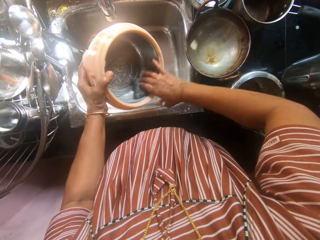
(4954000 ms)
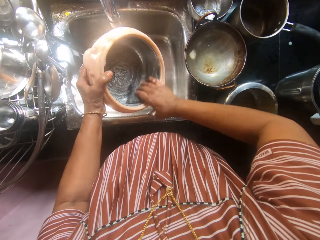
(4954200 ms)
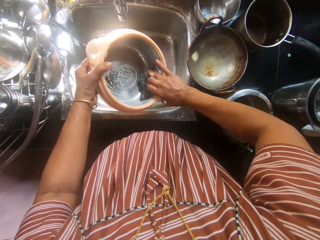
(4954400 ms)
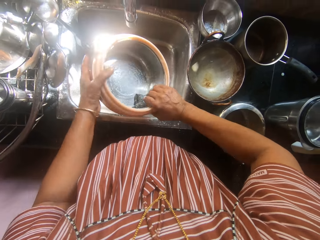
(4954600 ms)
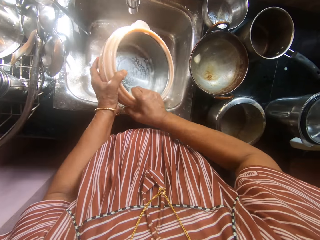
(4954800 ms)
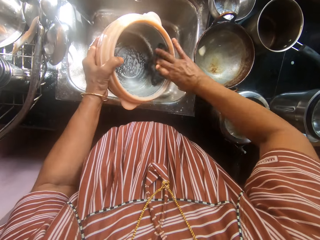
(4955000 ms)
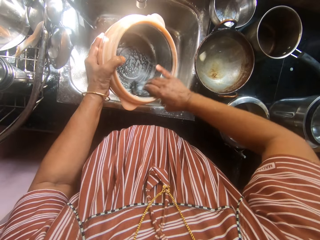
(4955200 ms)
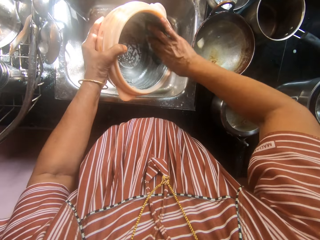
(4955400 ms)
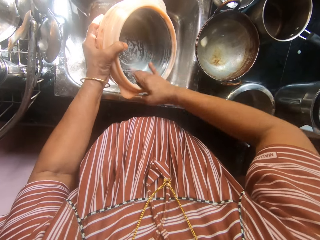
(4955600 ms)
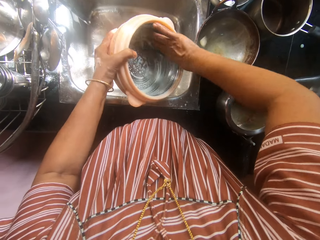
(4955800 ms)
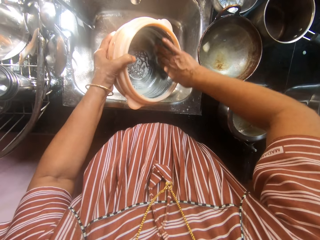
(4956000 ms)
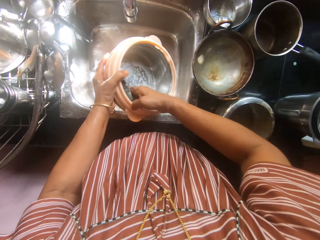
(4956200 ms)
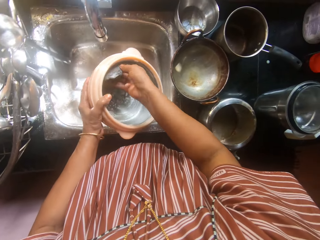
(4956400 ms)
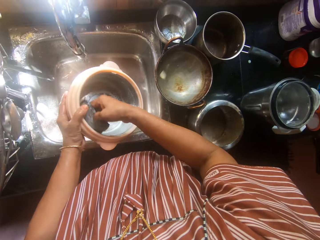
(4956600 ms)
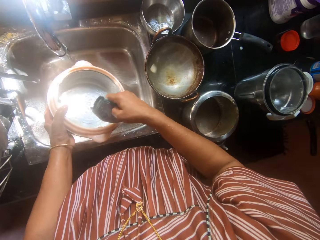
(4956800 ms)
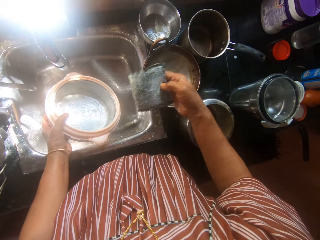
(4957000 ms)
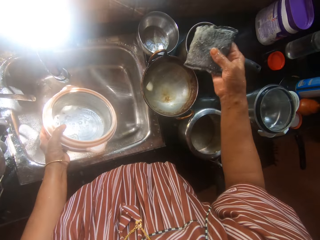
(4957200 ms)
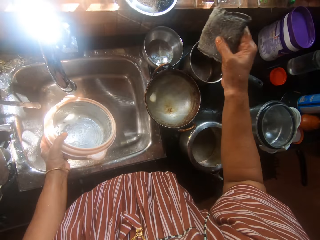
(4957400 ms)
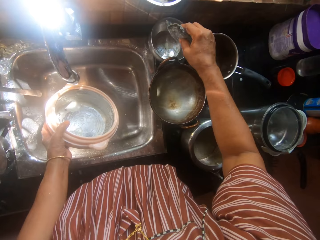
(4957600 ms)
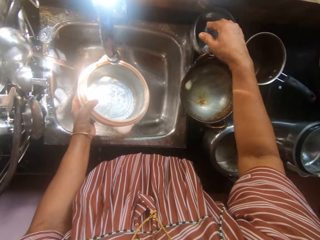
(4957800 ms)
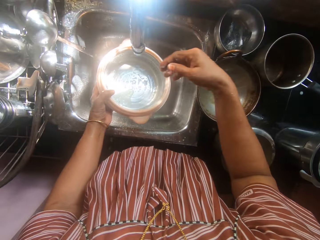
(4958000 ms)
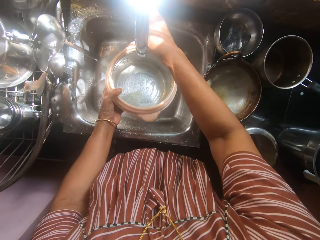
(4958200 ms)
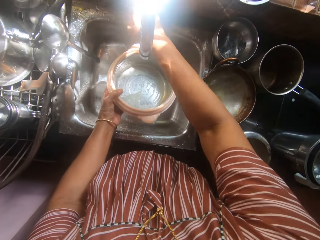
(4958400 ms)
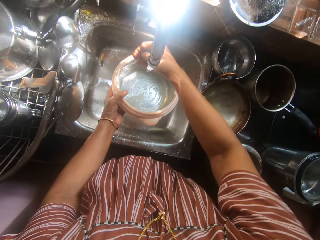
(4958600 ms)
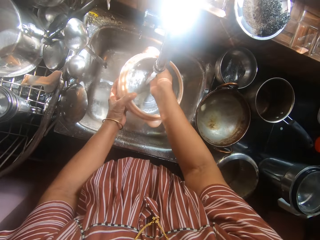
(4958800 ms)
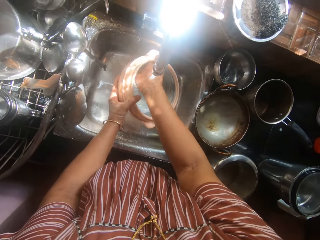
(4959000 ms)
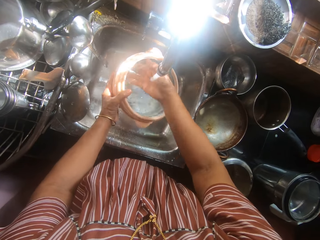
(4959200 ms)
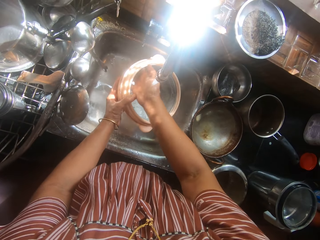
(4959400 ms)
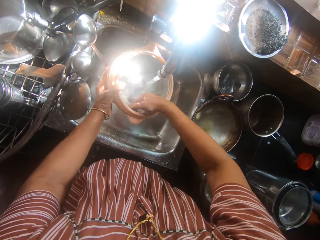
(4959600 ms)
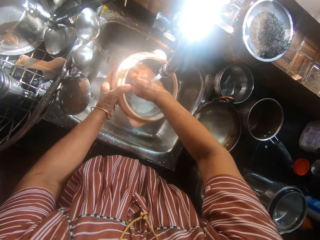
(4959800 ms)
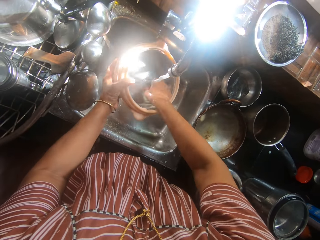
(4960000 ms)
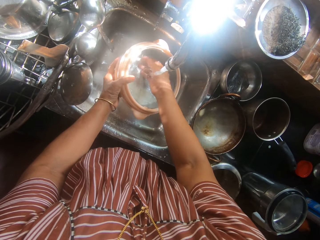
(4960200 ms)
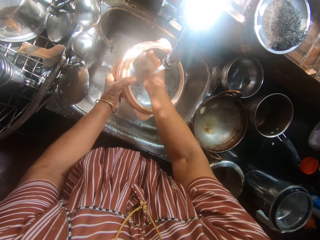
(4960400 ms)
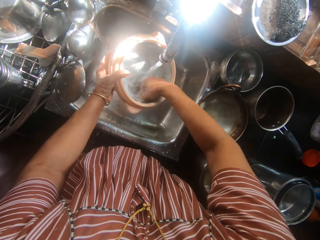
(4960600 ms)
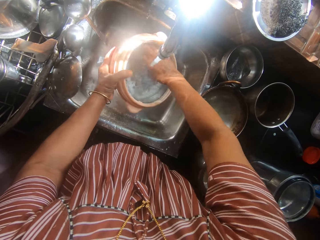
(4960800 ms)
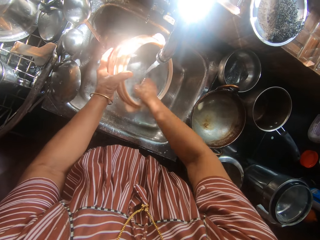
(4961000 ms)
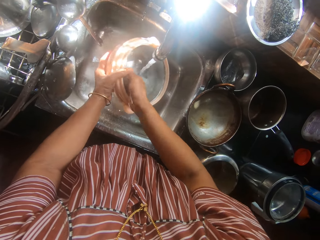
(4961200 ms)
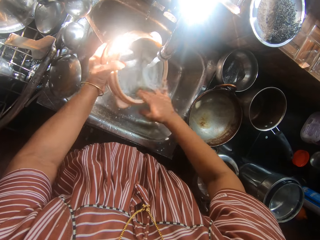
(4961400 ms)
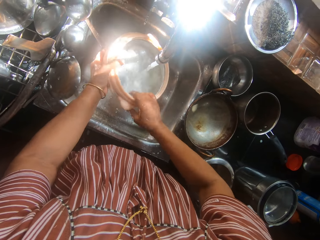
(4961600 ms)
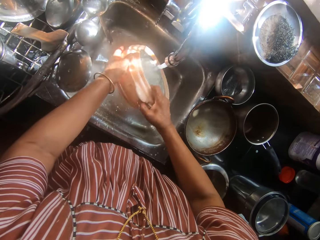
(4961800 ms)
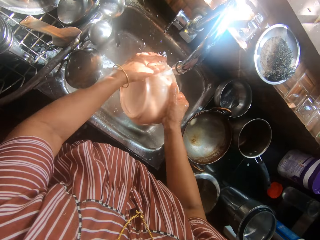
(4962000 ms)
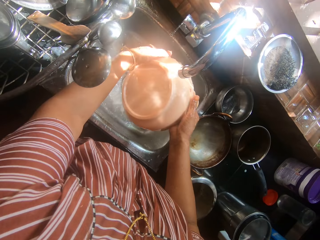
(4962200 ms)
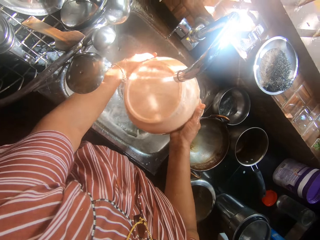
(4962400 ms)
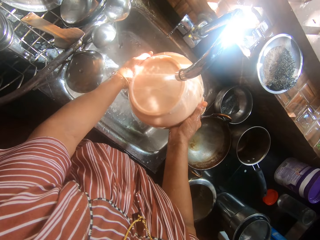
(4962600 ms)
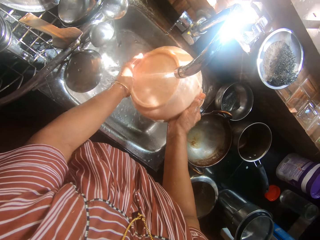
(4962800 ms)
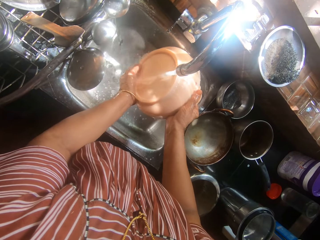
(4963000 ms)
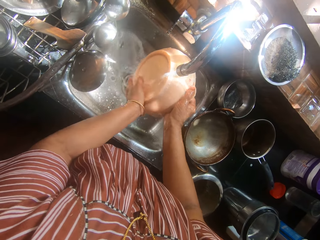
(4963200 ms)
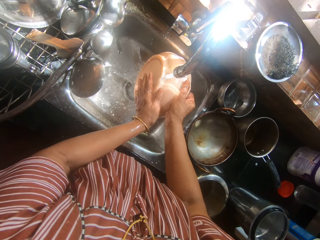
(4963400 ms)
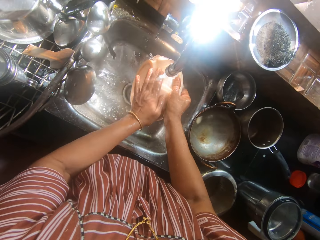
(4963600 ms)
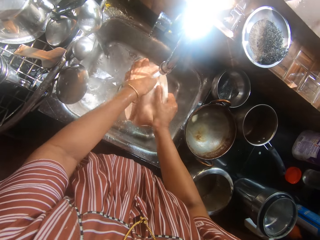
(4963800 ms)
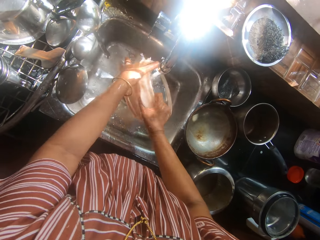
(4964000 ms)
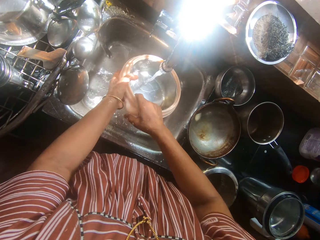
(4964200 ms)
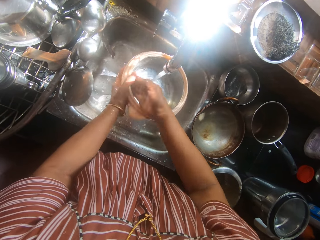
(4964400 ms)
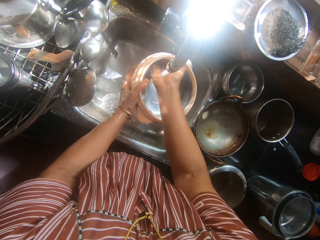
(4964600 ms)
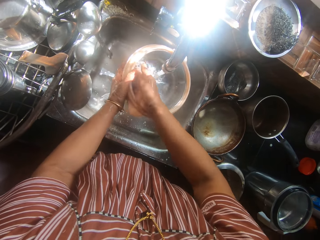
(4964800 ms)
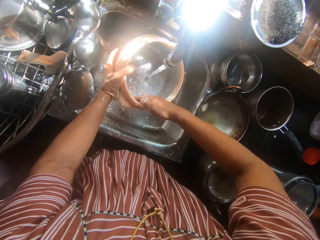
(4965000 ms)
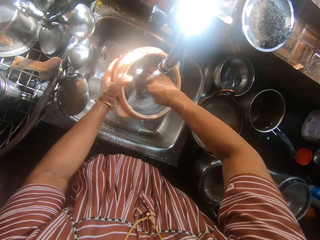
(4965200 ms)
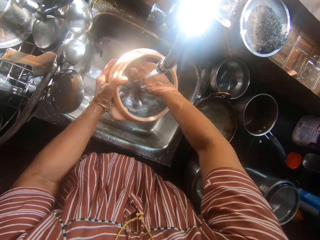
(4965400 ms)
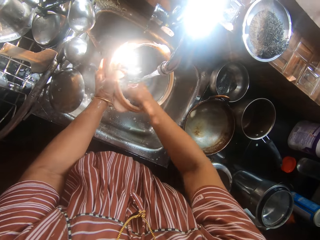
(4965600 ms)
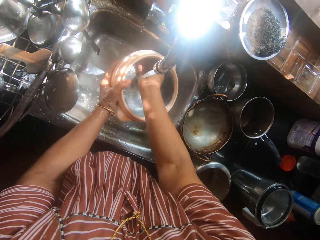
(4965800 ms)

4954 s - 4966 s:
The camera wearer drops the sponge into the soap container with her right hand. She opens the tap on the sink with her right hand. She rinses the soap off the food warmer with both hands.

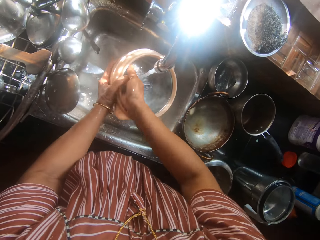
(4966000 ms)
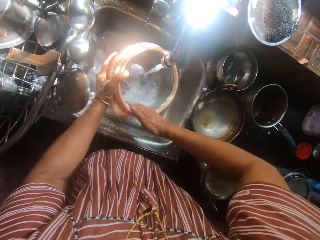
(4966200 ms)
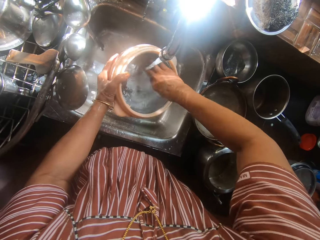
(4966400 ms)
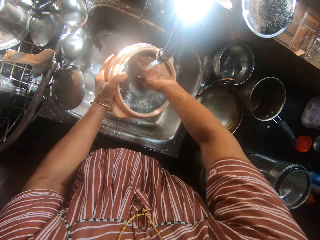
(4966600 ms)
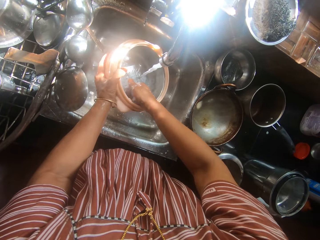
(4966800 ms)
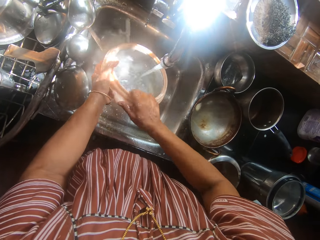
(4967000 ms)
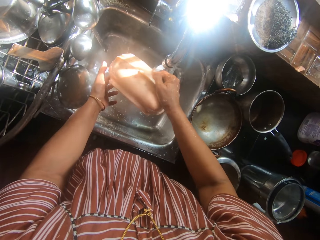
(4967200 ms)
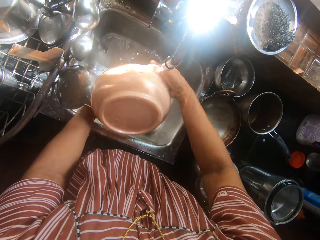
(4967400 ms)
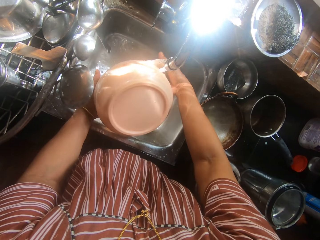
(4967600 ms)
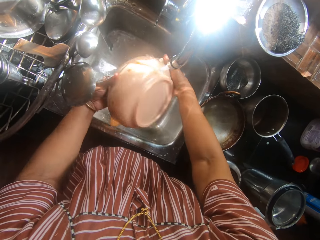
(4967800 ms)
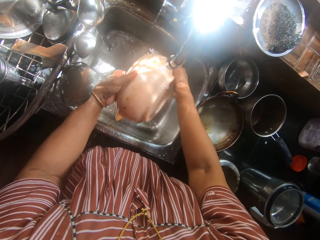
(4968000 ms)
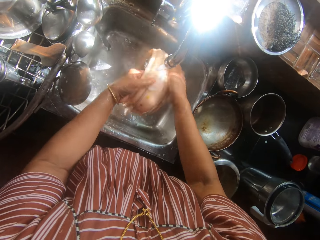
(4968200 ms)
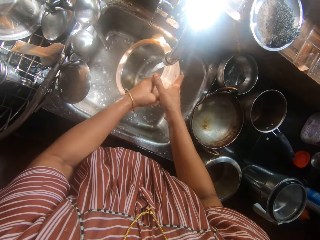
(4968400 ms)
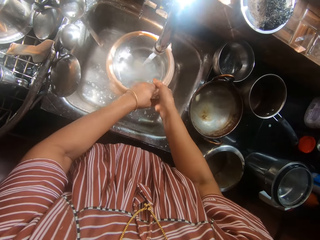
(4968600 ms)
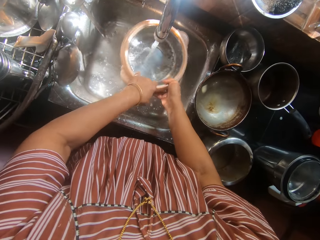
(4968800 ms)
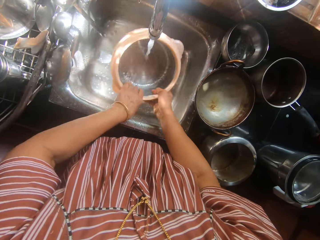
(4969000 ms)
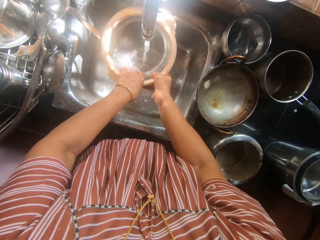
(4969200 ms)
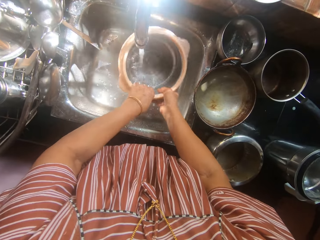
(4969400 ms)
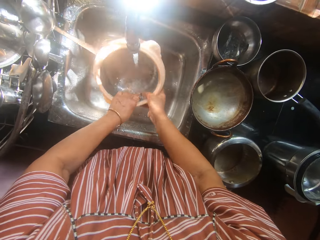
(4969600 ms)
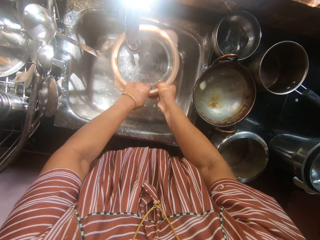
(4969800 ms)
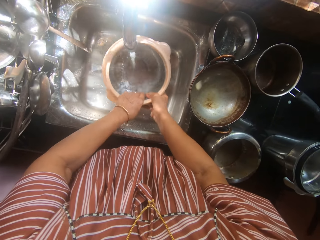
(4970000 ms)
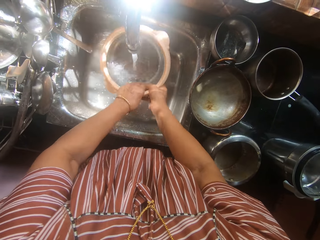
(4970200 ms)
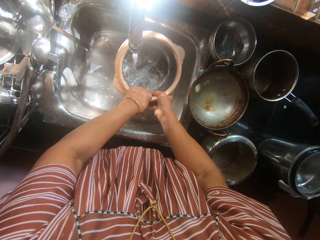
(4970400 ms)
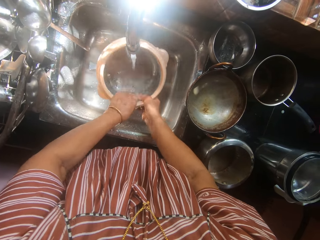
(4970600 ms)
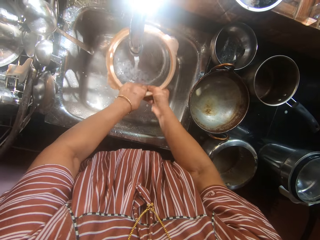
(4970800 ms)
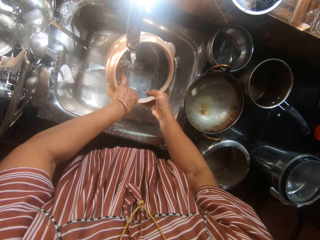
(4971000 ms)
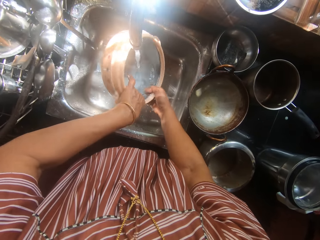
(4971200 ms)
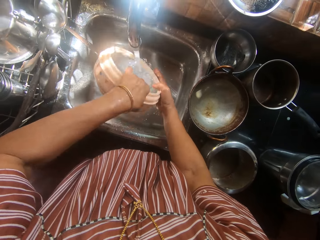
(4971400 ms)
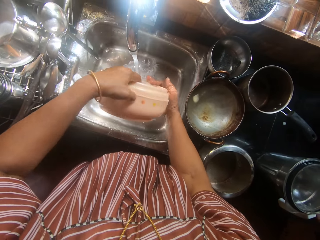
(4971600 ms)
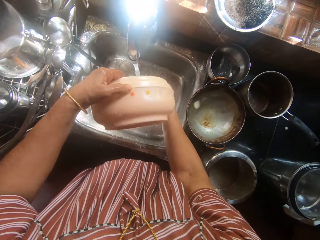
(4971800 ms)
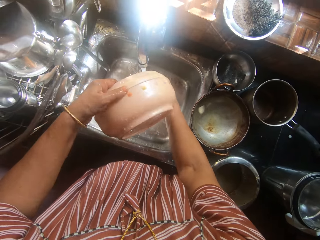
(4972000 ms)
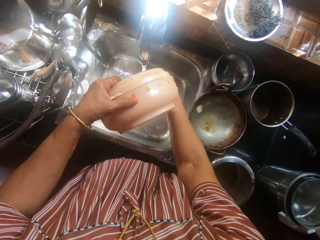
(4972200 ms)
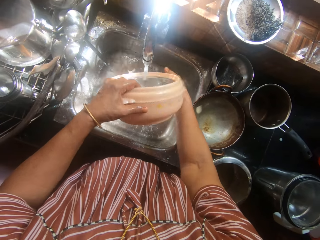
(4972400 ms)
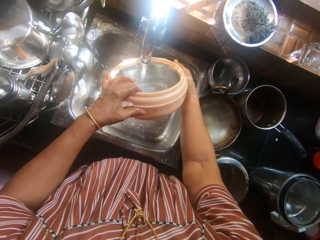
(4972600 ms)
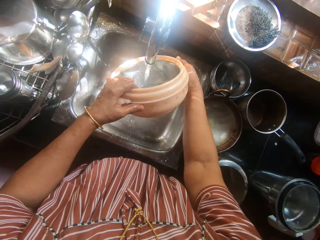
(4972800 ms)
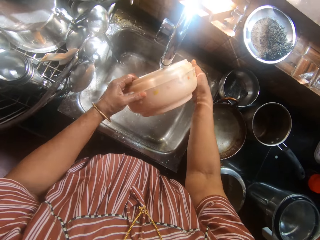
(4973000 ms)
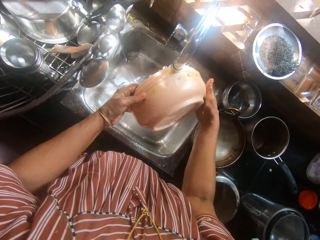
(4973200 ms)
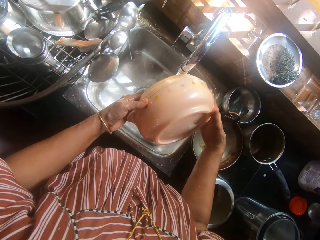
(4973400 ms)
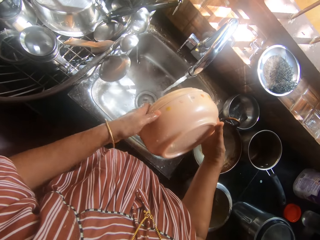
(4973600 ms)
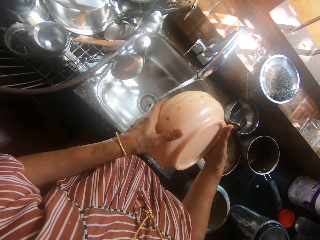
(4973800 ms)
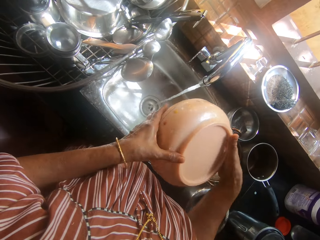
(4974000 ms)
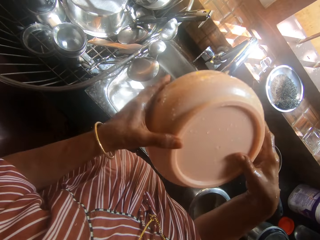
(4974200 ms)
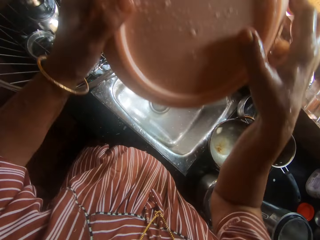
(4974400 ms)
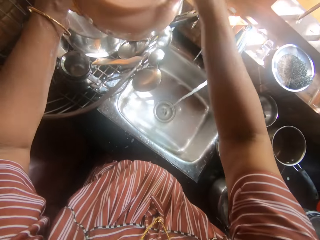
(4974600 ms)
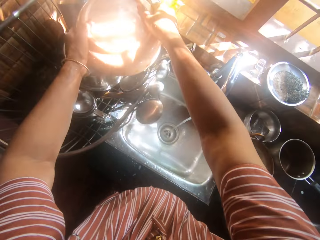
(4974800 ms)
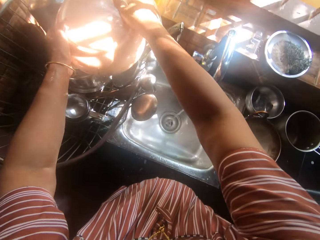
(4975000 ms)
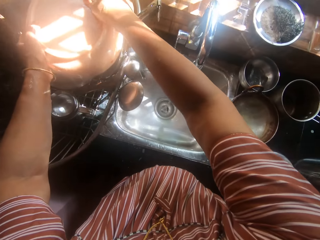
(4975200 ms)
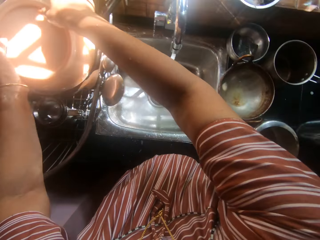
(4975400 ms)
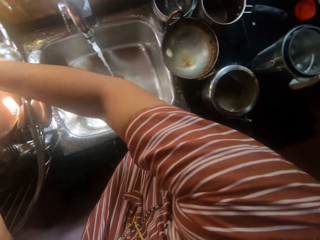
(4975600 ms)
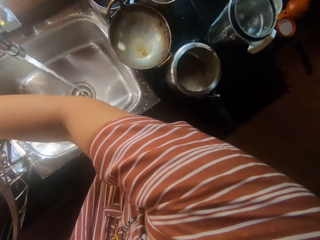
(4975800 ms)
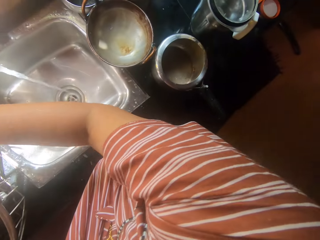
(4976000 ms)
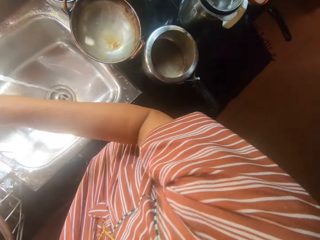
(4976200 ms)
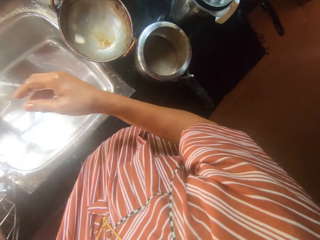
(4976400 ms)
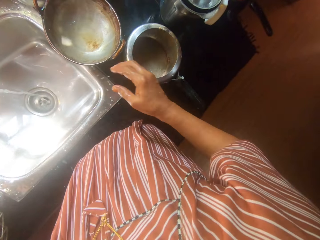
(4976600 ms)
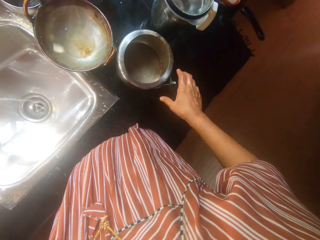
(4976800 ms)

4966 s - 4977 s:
The camera wearer puts the food warmer into the rack on the kitchen table with both hands.
